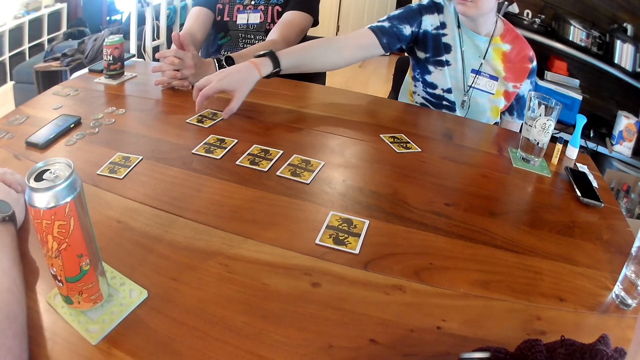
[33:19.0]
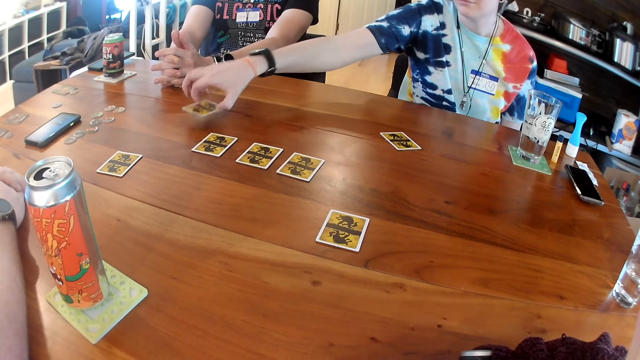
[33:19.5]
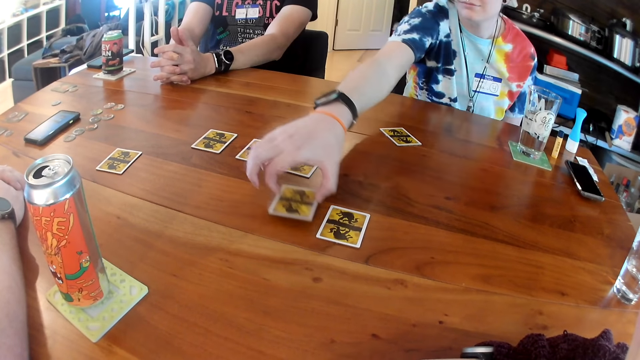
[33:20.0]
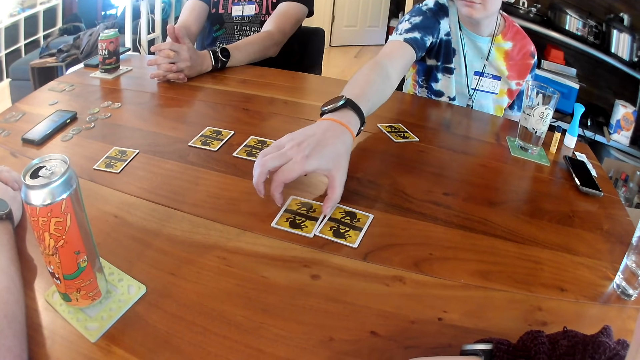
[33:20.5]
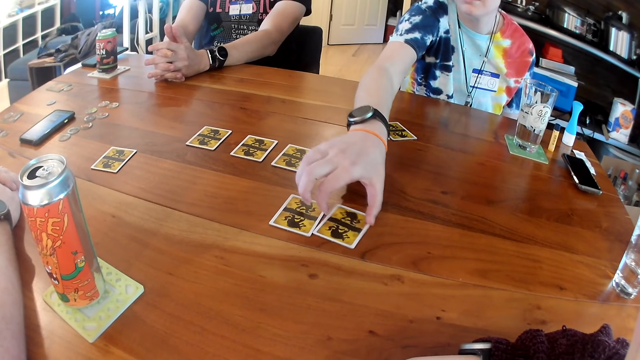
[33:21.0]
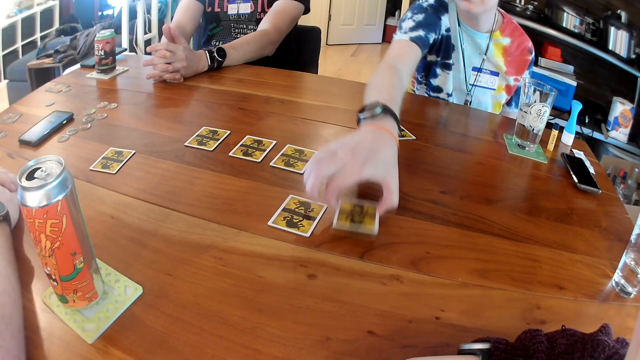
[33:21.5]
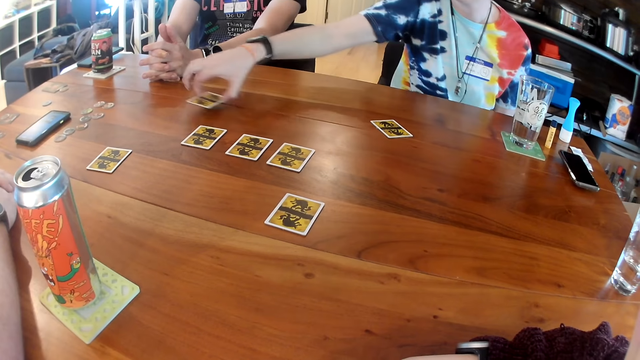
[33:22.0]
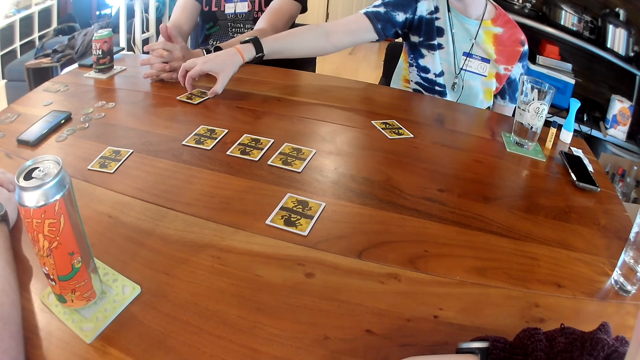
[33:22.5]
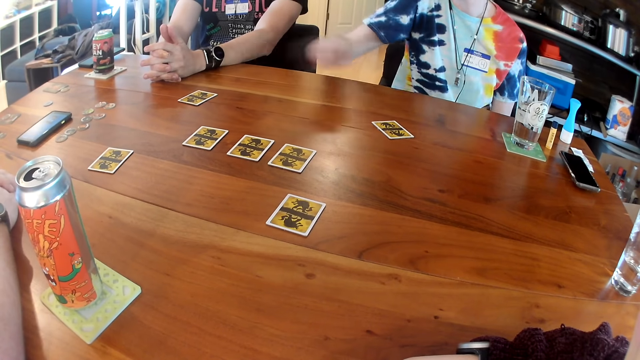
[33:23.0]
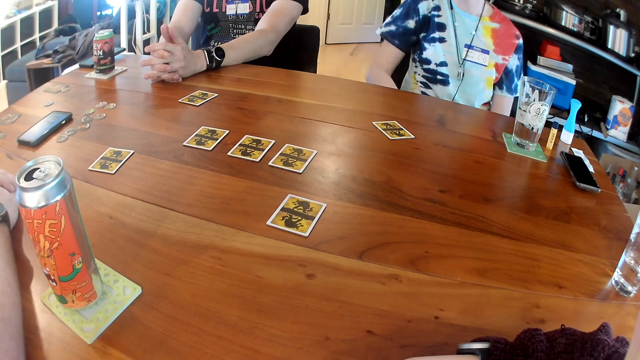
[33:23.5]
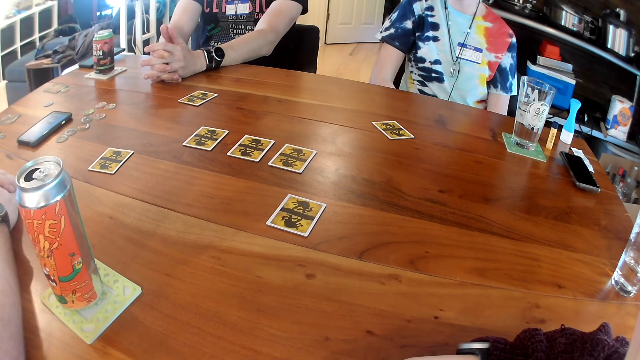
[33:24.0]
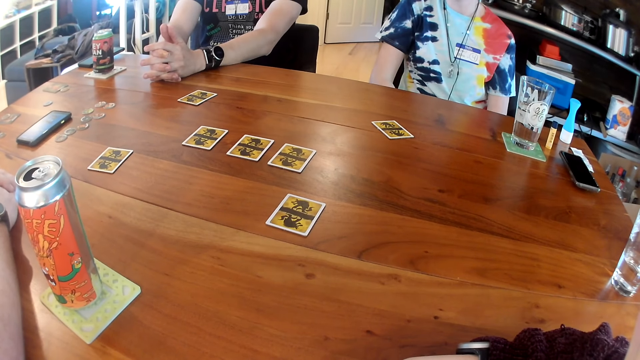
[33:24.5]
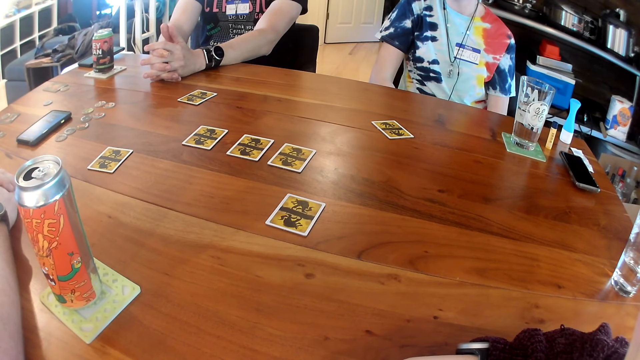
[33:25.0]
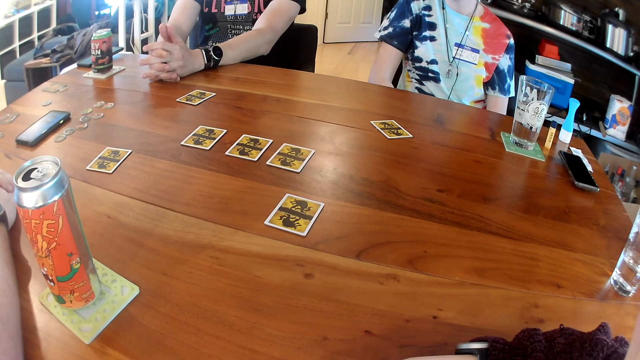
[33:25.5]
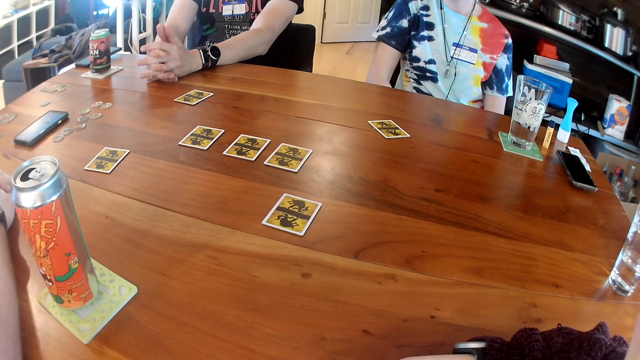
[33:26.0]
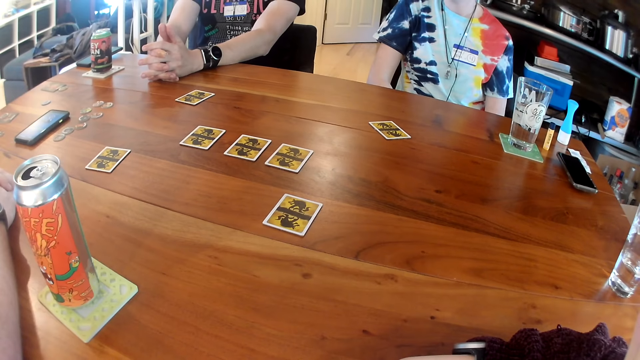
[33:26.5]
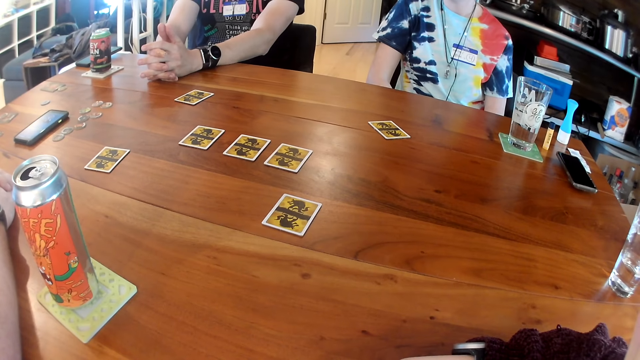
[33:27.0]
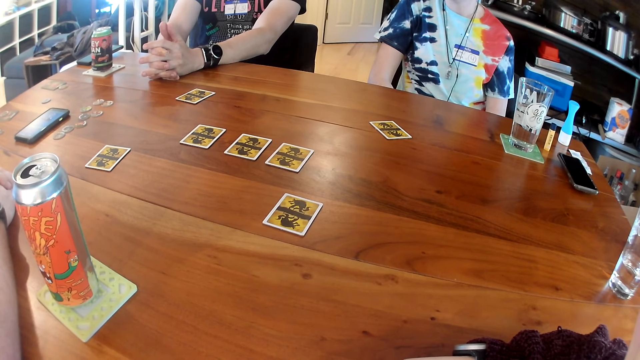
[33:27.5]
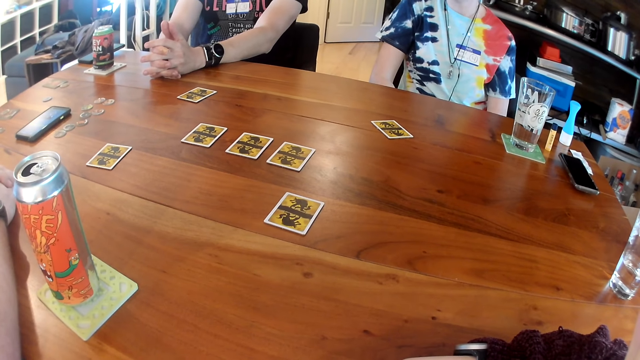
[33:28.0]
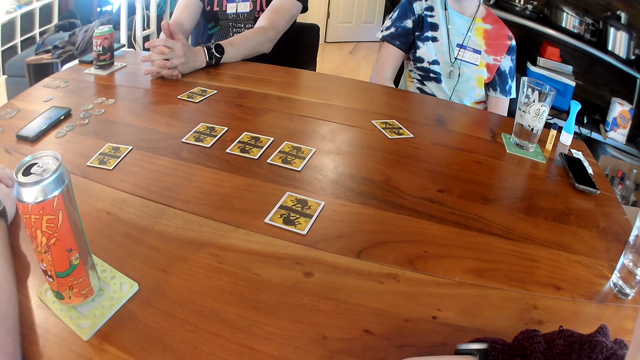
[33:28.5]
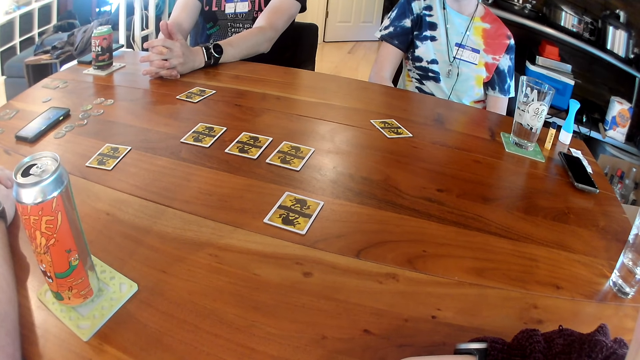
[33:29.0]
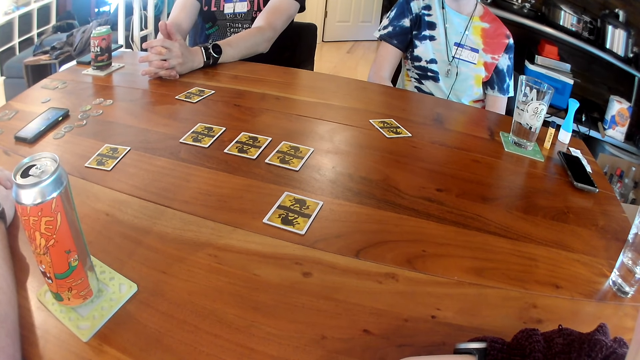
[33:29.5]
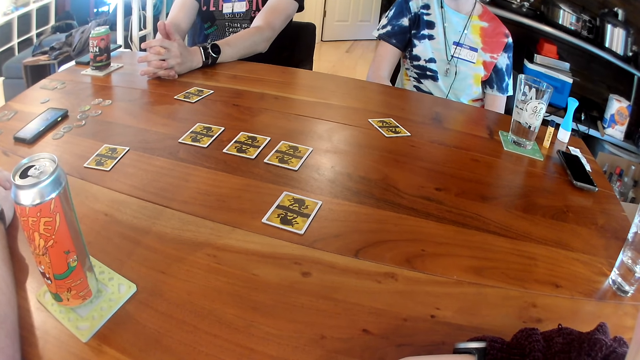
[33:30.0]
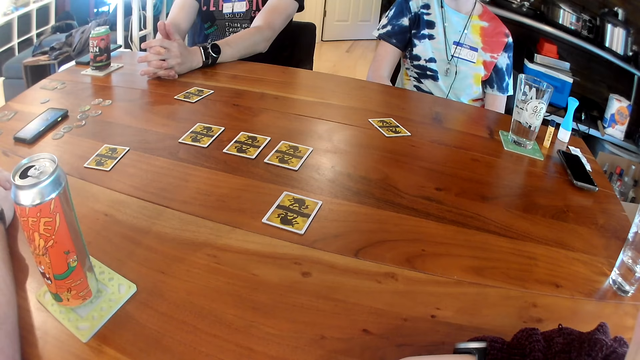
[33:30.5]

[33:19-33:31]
A man exchanges the card. The woman picks a card from the table with her right hand and places the card on the table with her right hand. The woman picks a card from the table with her right hand and places the card on the table with her right hand.

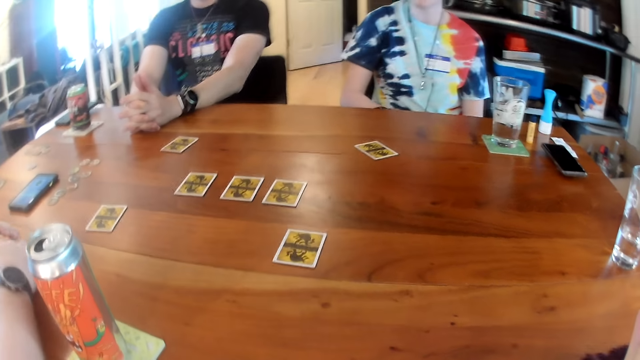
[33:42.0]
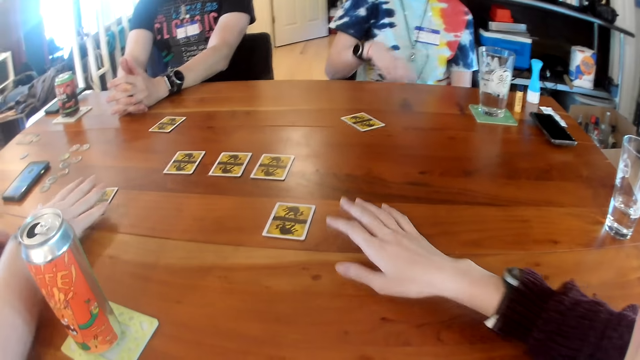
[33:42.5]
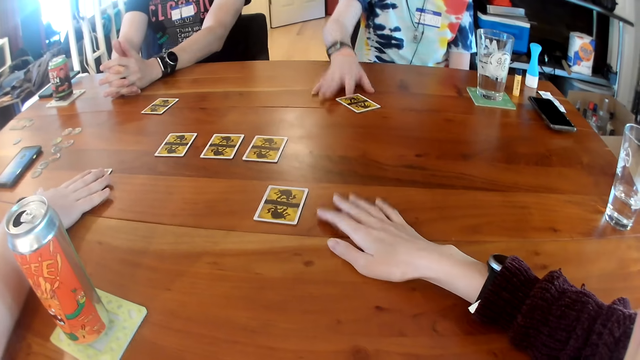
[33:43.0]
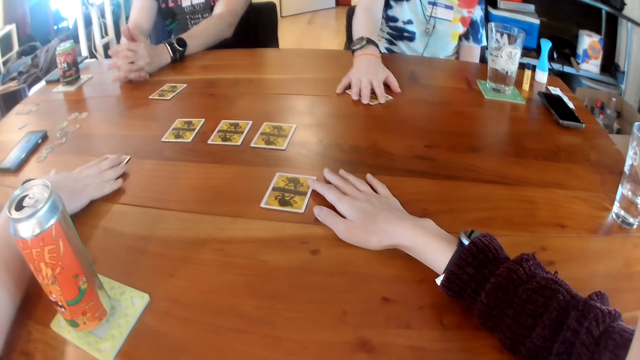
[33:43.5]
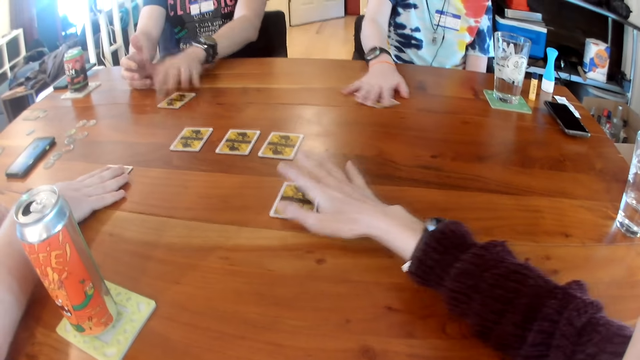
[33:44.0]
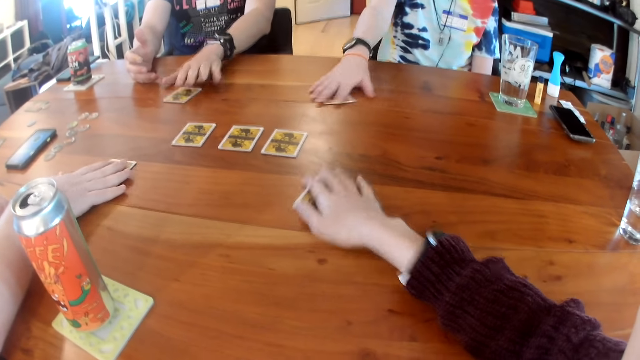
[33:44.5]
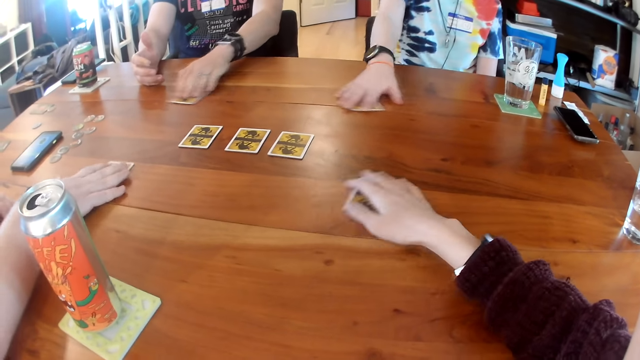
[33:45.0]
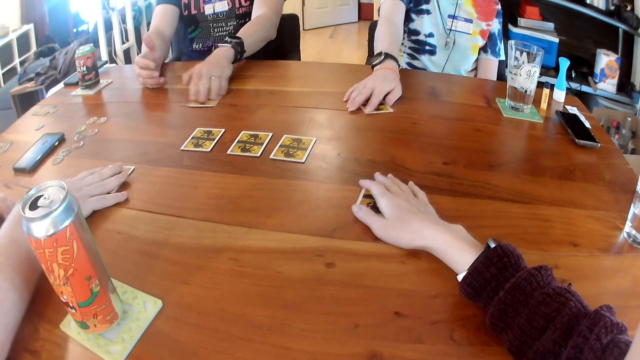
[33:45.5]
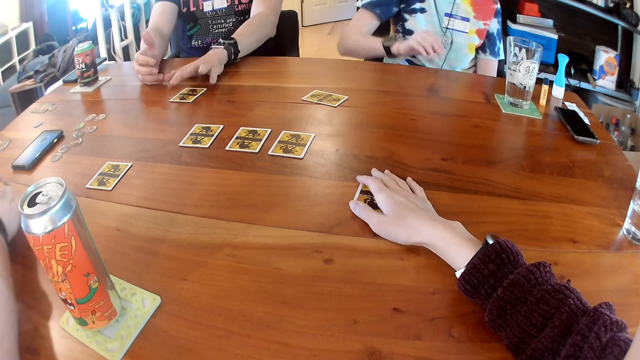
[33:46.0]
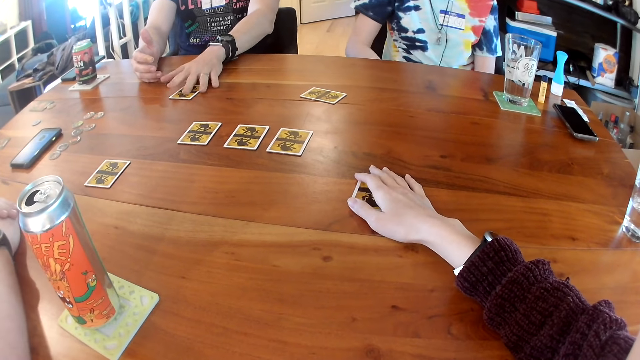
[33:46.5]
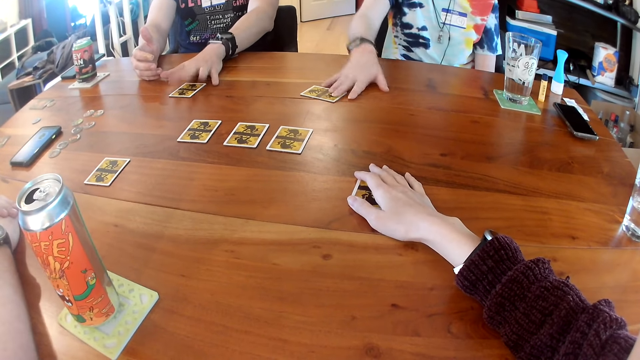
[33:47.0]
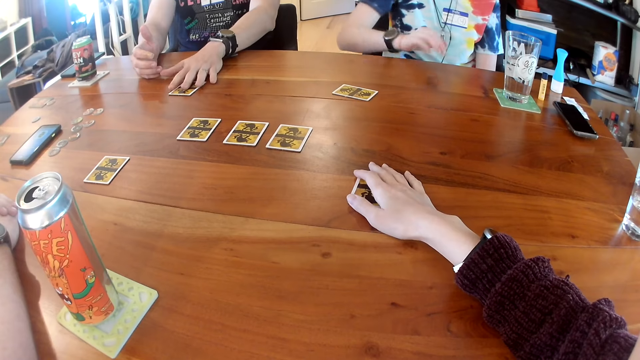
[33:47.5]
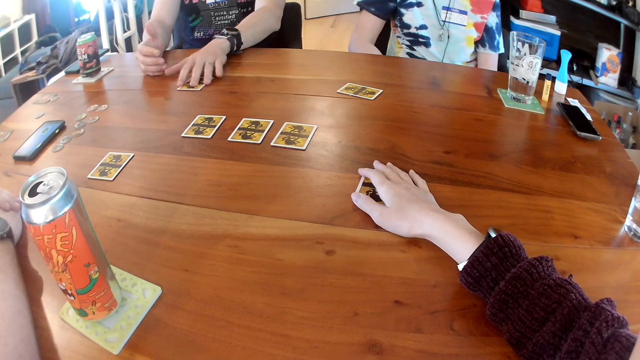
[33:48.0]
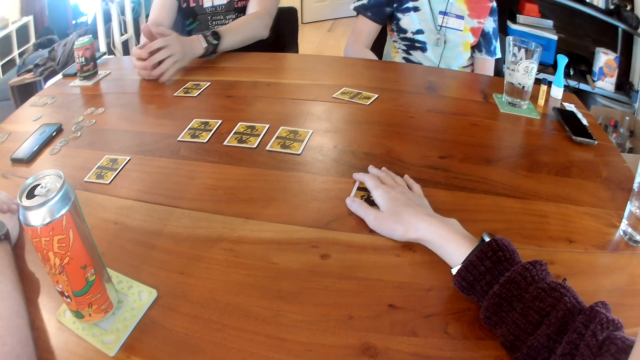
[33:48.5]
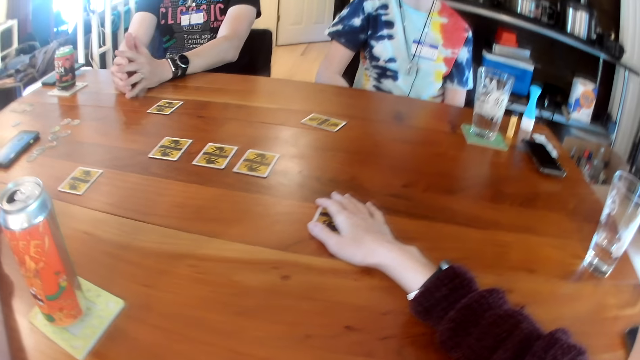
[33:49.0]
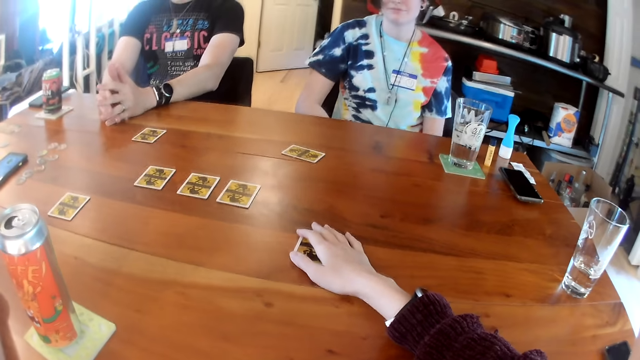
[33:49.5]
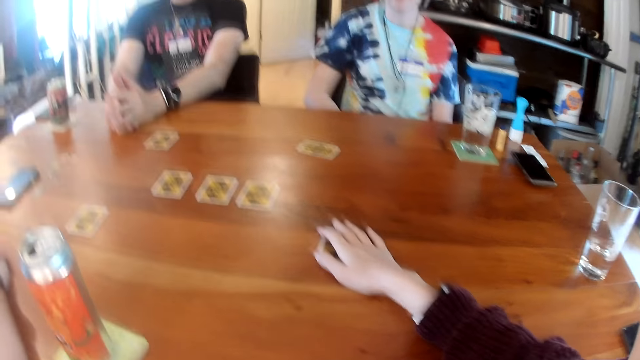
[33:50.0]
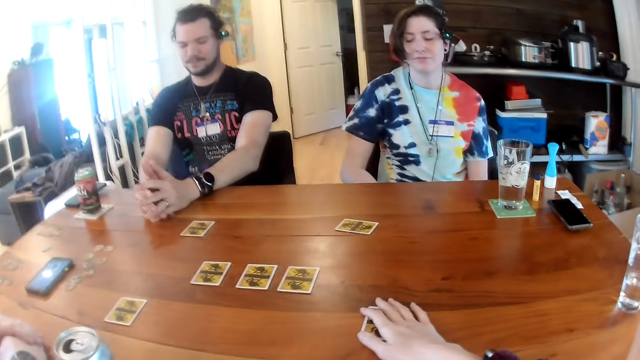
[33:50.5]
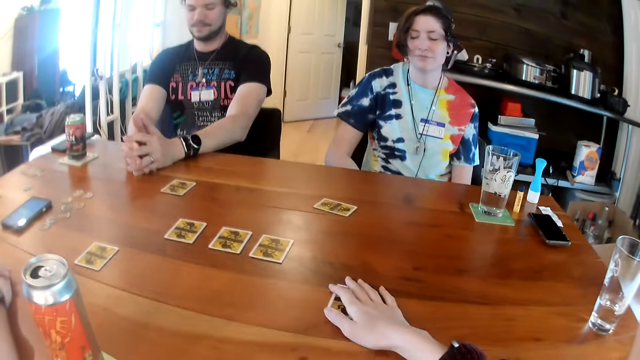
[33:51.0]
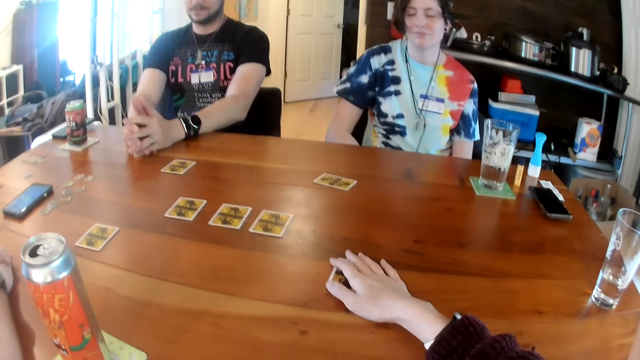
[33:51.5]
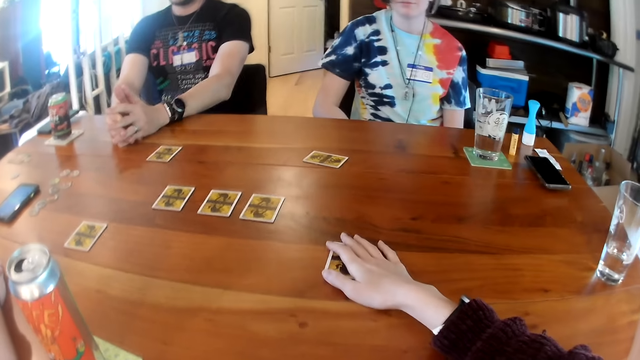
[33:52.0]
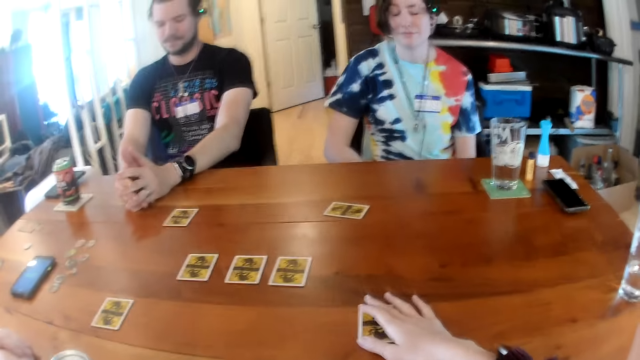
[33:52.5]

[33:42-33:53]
The man touches a card on the table with his right hand. The camera wearer places her right hand on the table. The woman touches a card on the table with her right hand. The man moves the card on the table with his right hand. The woman moves the card on the table with her right hand. The camera wearer touches a card on the table with her right hand. Another man touches a card on the table with his left hand. The camera wearer moves the card on the table with her right hand. The other man moves the card on the table with his left hand and taps the card on the table with his left hand. The first man places his hands together on the table. The woman moves the card on the table with her right hand. The other man taps the card on the table with his left hand, moves the card on the table with his left hand, and places his hands together on the table.
